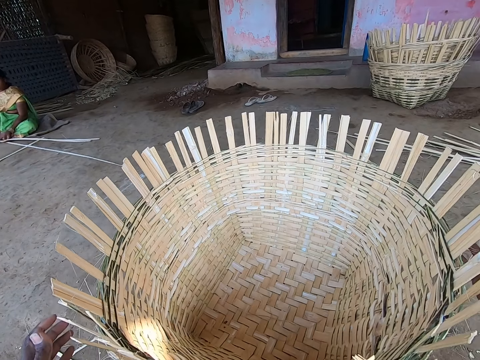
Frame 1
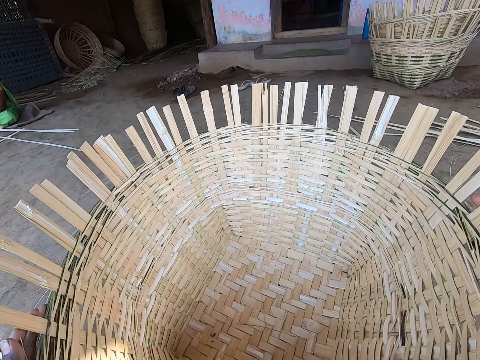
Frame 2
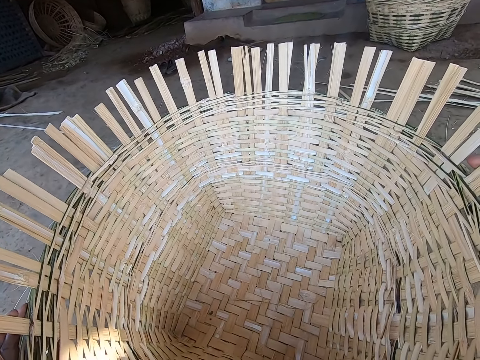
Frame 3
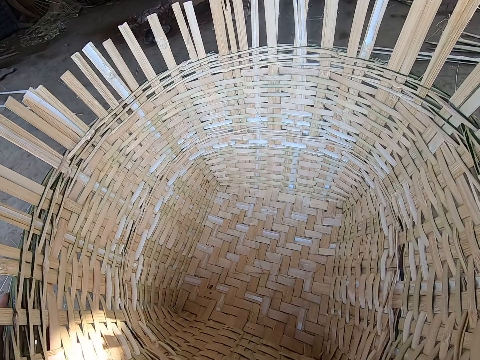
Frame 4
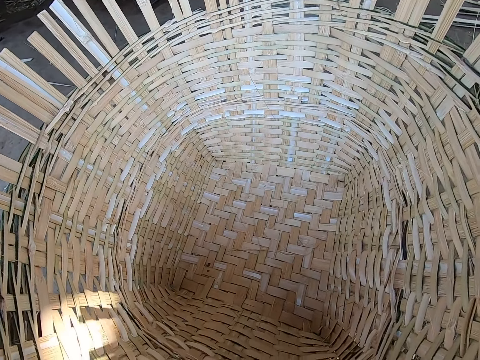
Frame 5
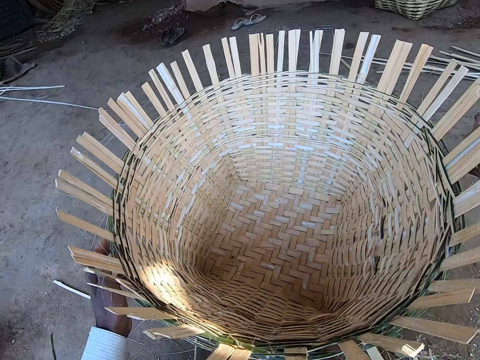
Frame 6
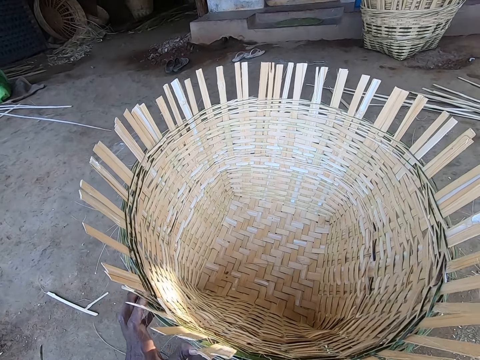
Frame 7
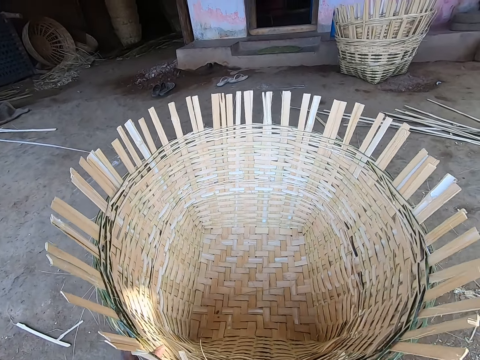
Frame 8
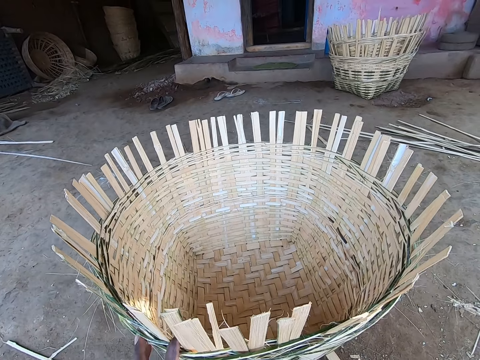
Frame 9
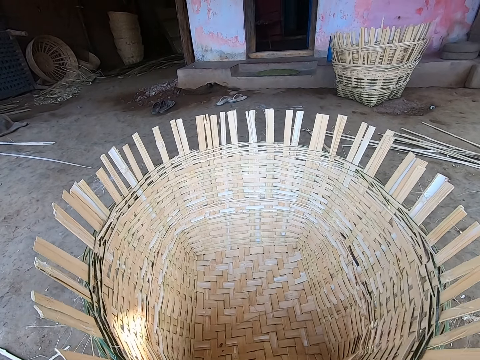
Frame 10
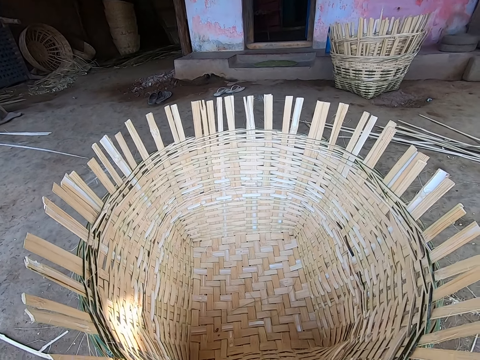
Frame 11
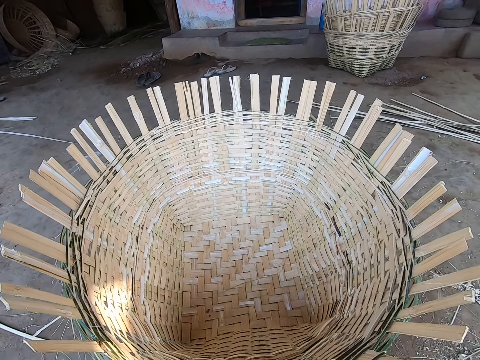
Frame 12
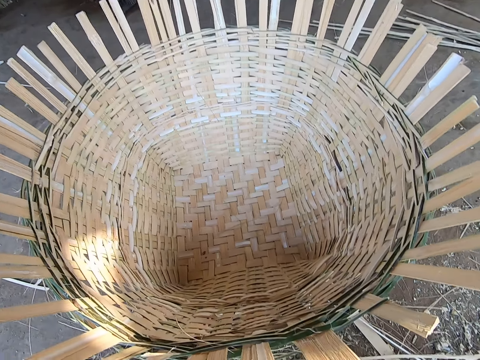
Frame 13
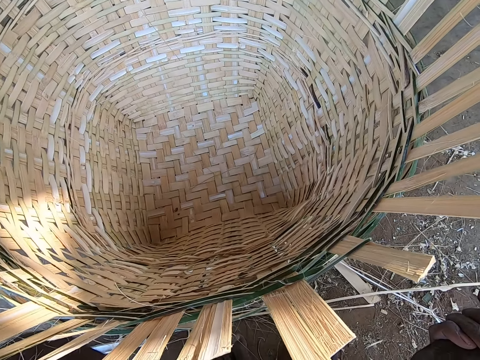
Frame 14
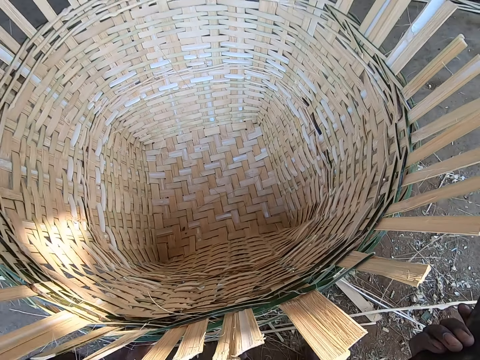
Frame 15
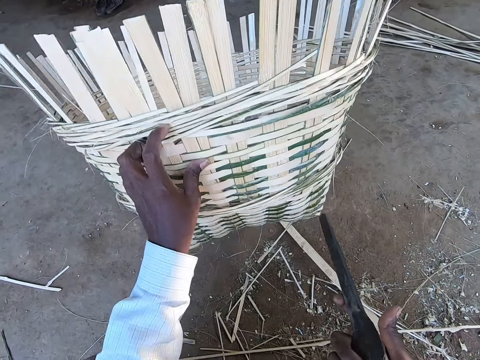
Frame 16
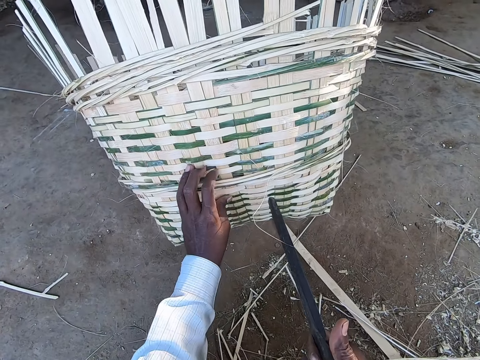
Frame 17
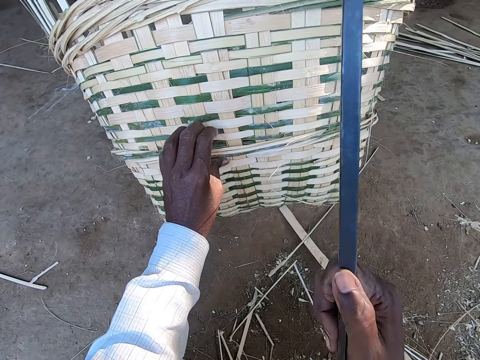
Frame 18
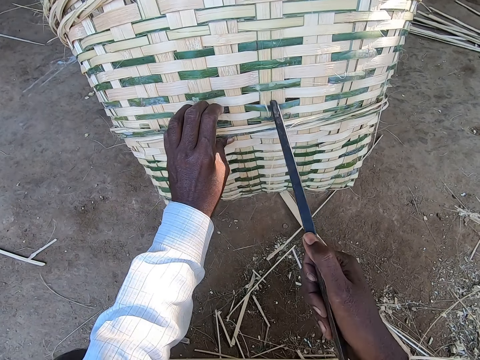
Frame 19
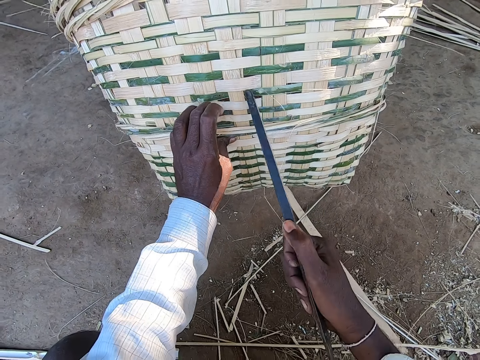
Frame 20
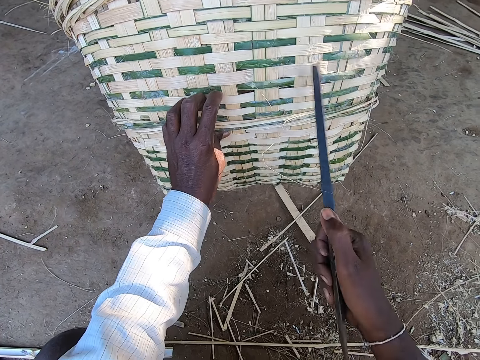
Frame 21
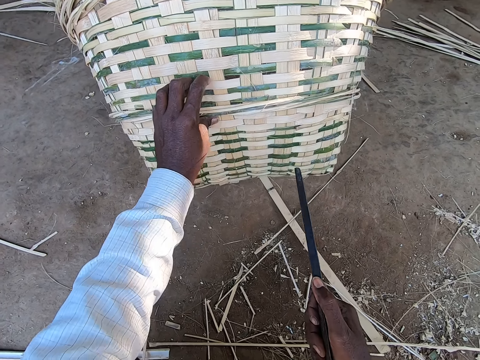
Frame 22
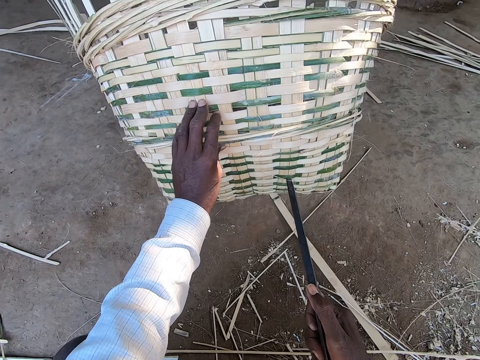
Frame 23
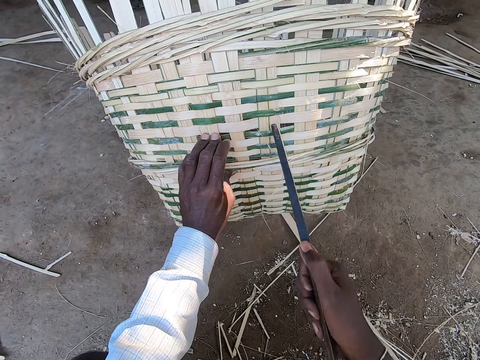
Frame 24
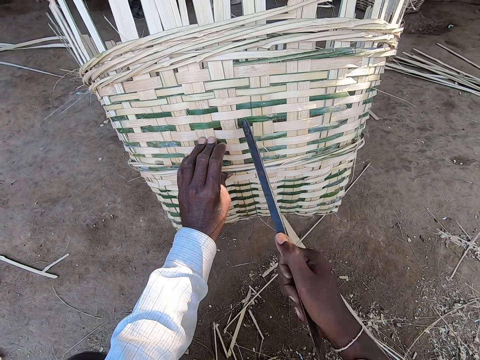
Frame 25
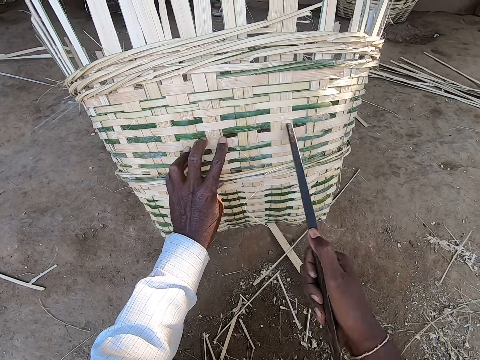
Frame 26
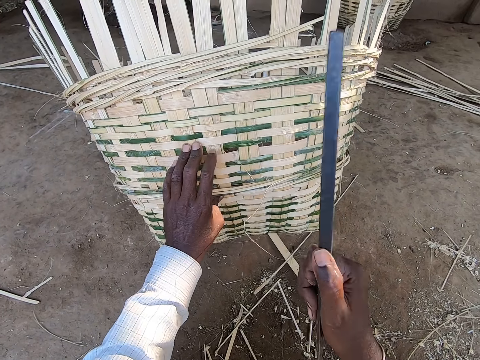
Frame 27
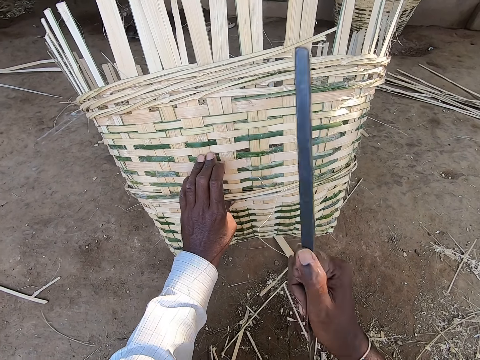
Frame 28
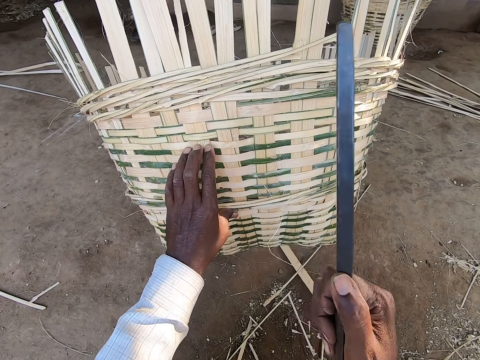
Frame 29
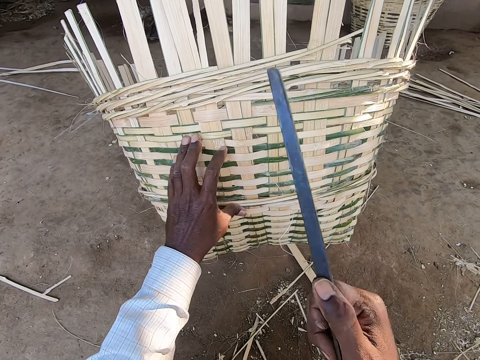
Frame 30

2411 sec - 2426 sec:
The camera wearer compresses the basket with both hands. He looks at the basket. He picks up pliers on the ground. He adjusts the basket with his left hand. He hits the basket with the rod in his right hand.

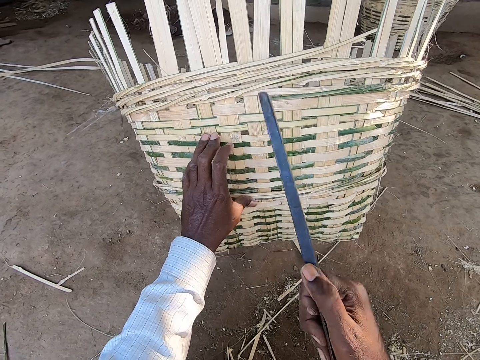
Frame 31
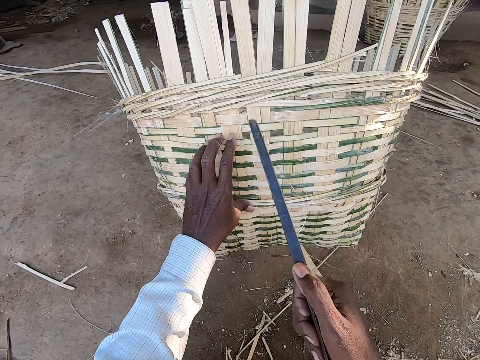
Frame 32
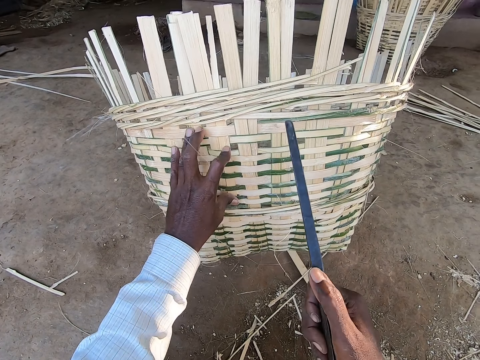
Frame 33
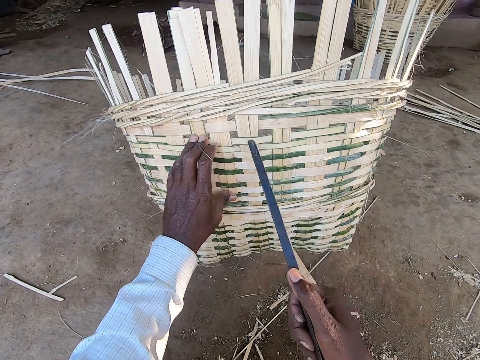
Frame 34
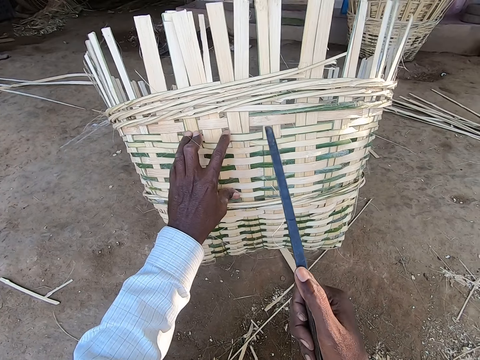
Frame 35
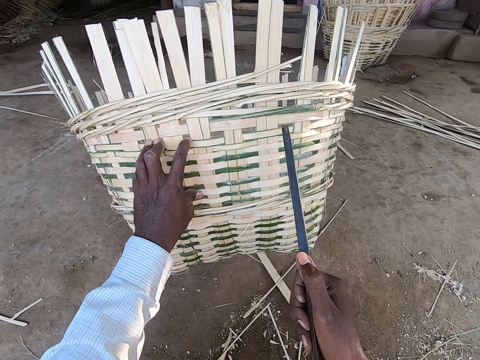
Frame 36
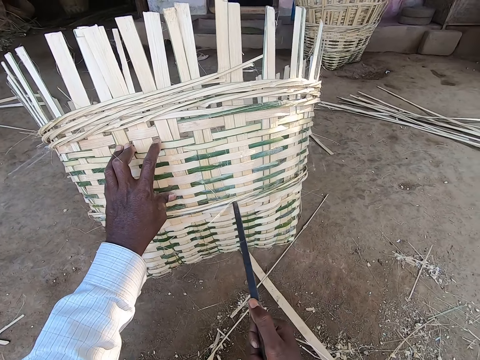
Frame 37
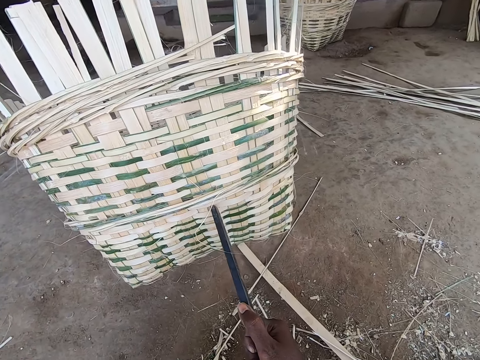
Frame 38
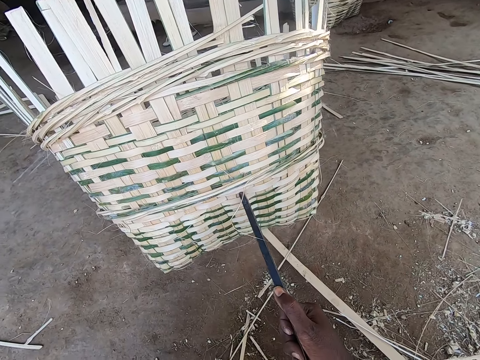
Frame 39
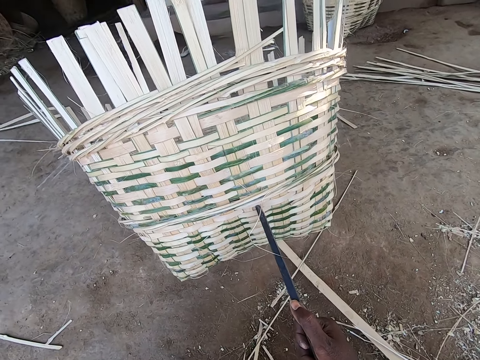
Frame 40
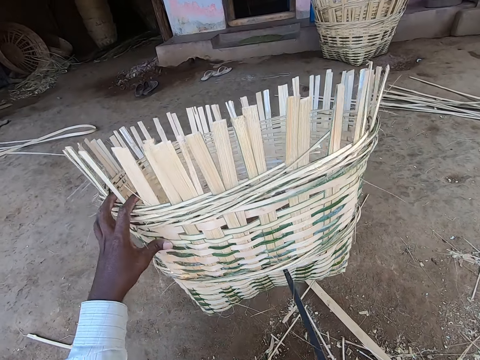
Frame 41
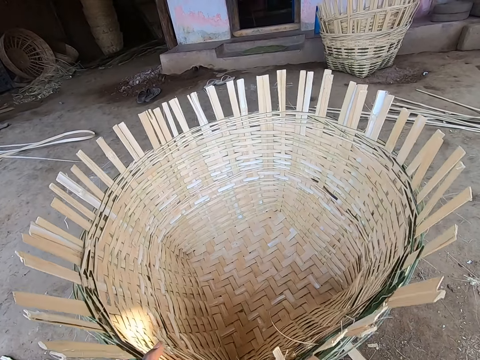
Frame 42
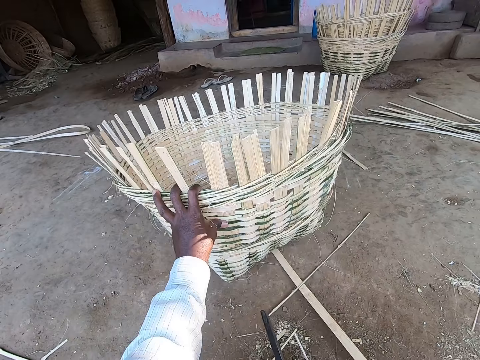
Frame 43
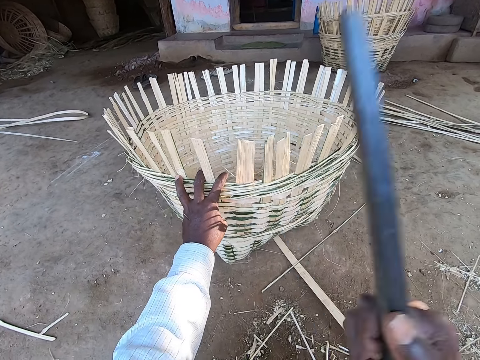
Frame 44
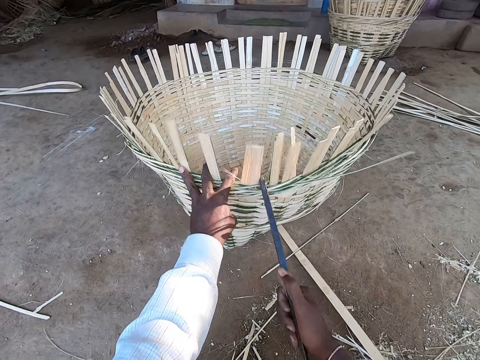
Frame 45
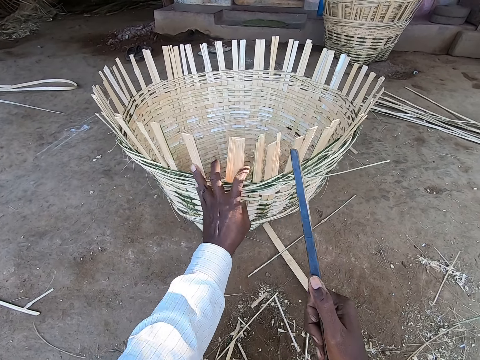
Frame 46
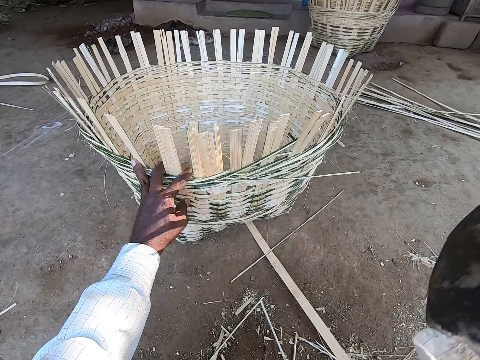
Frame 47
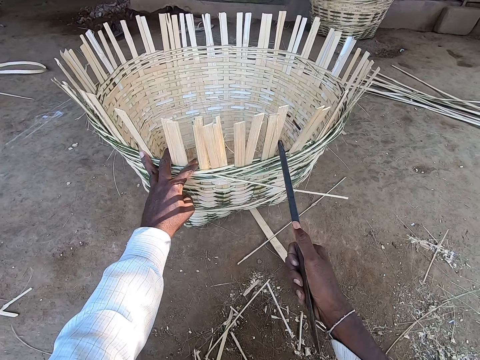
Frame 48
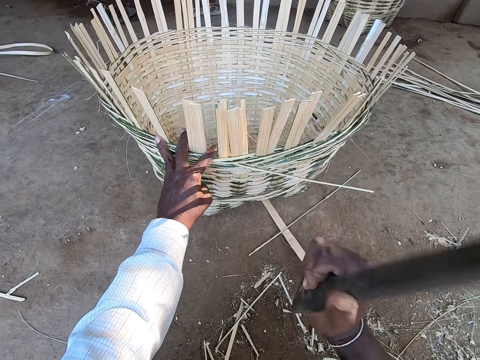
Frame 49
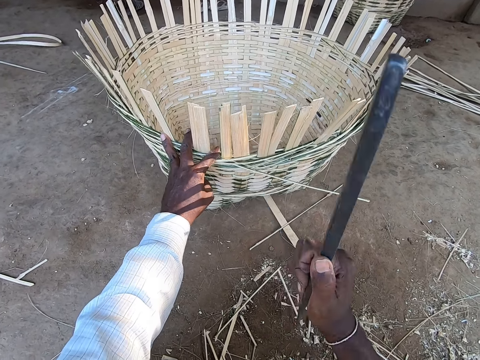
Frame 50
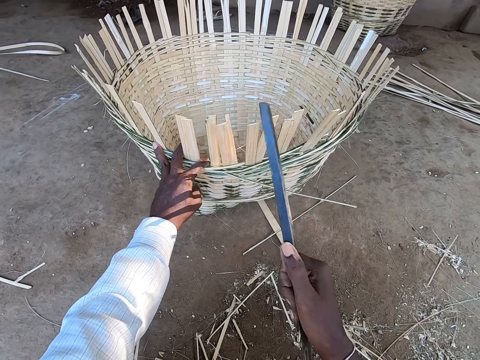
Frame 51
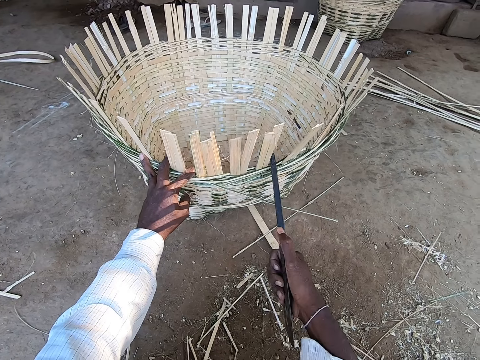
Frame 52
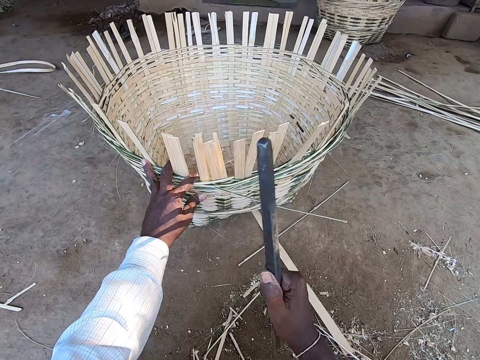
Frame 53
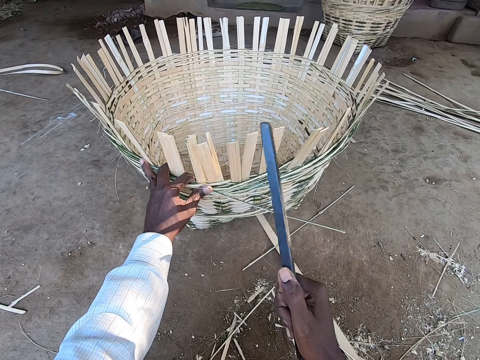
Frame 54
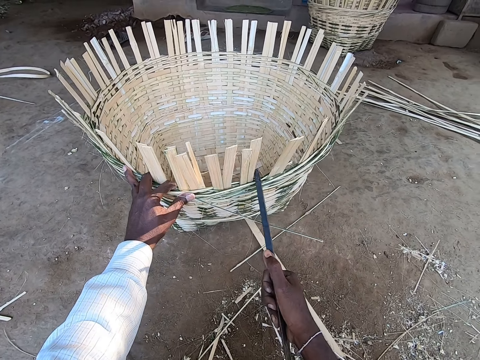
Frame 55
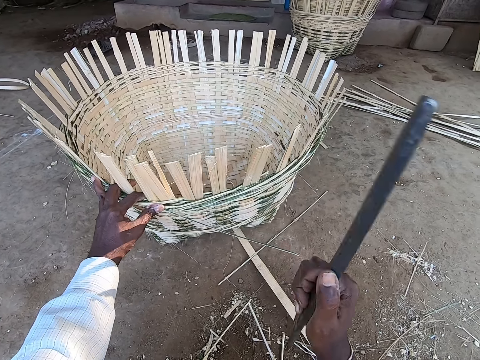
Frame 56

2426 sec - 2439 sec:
The camera wearer touches the face. He holds the basket with his left hand. He turns the basket. He moves the basket on the floor with his left hand. He hits the basket with the rod in his right hand.
